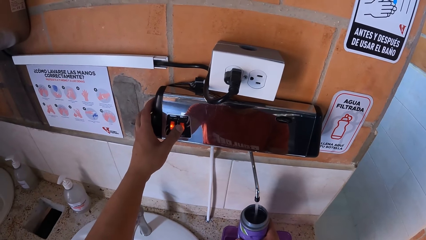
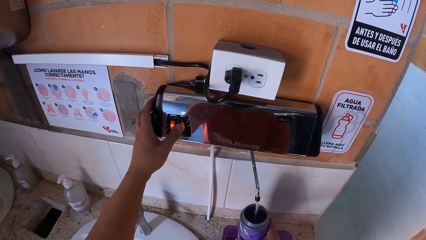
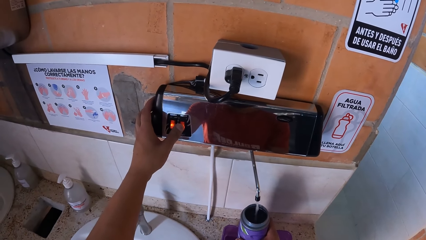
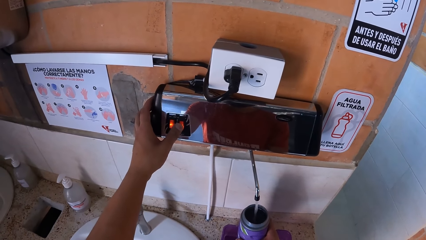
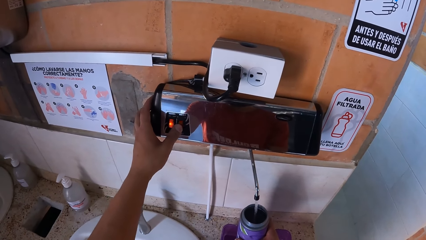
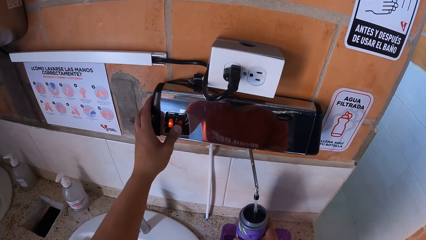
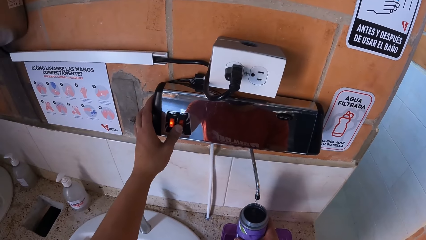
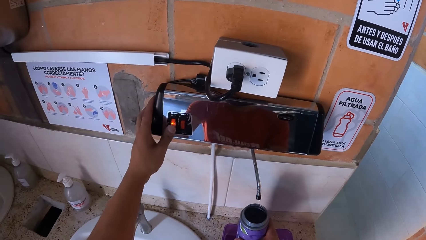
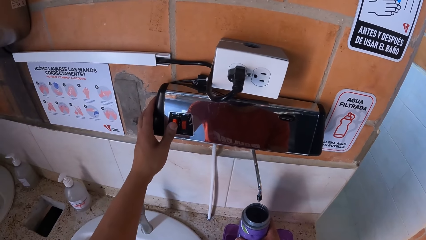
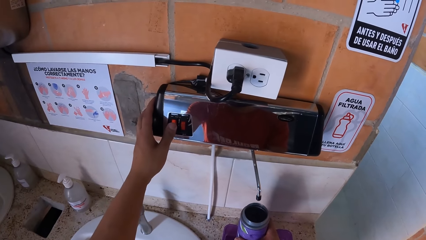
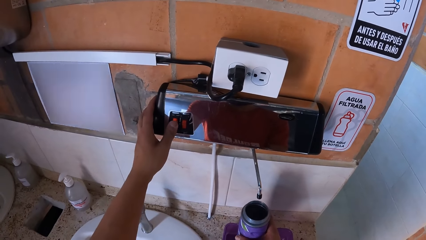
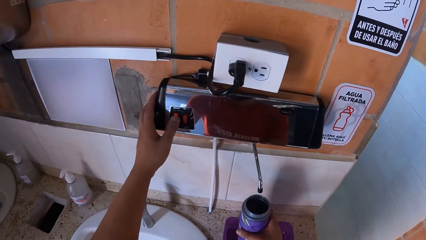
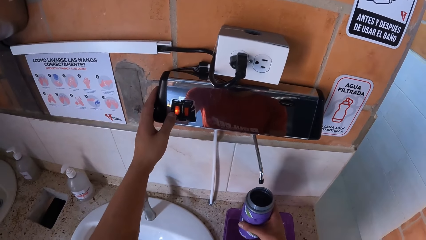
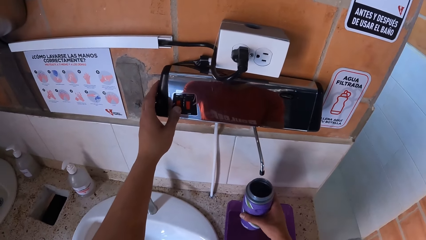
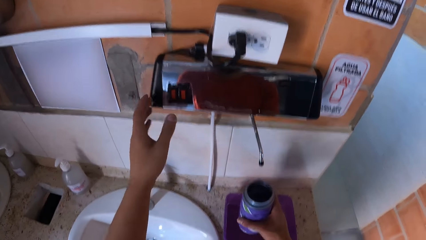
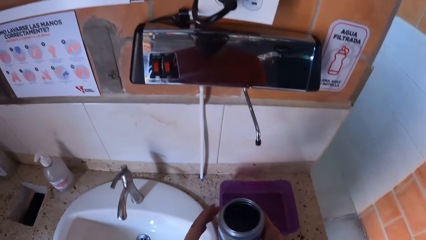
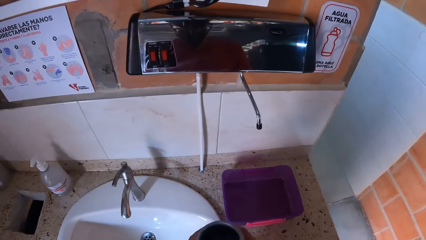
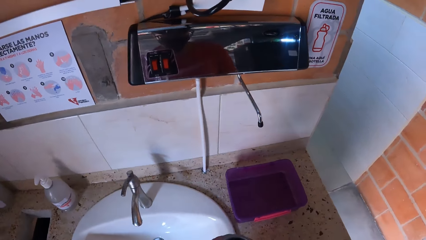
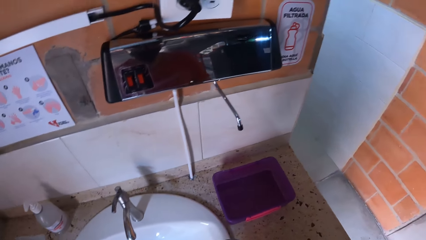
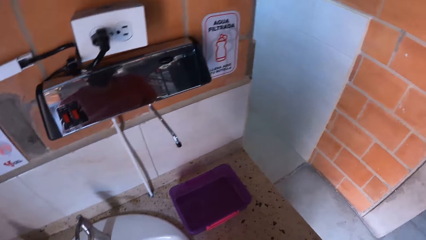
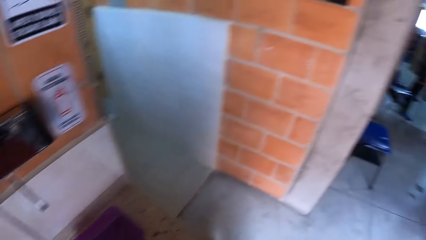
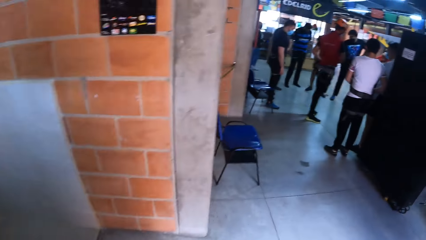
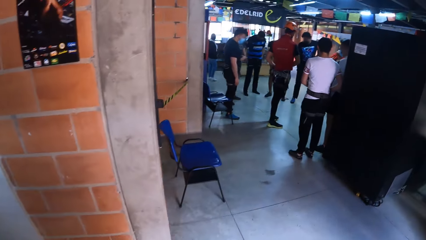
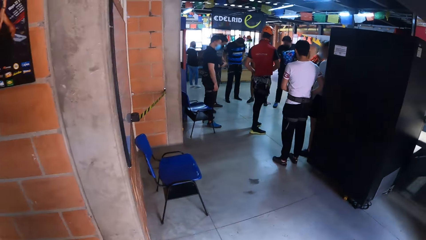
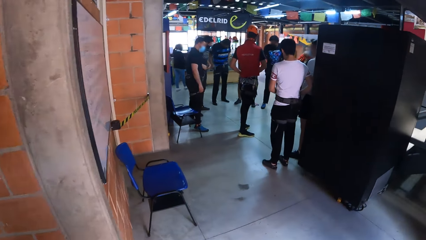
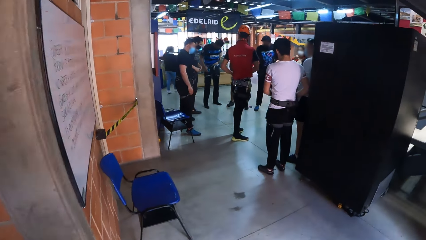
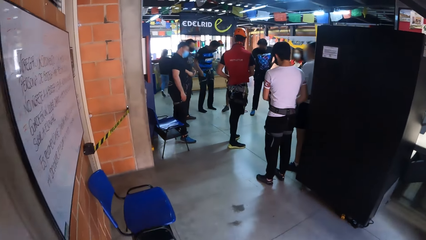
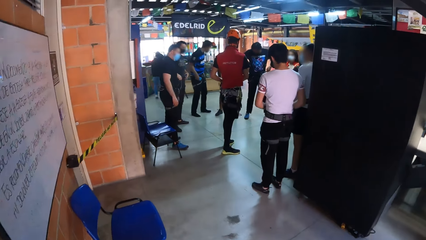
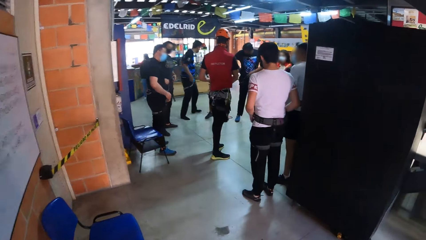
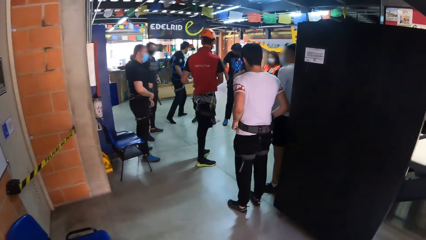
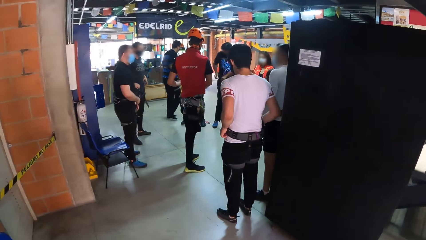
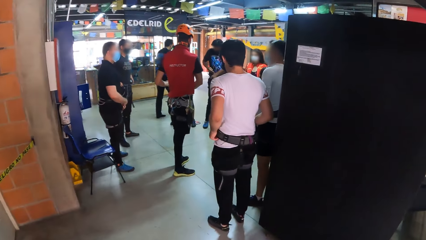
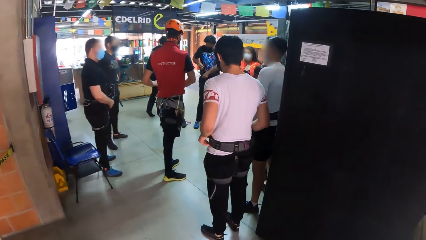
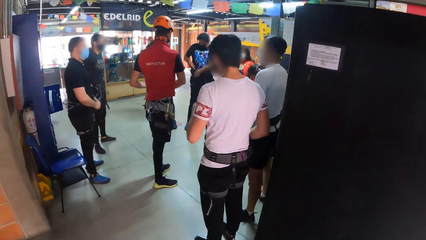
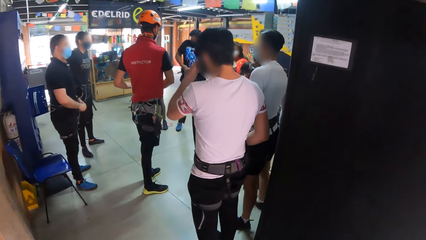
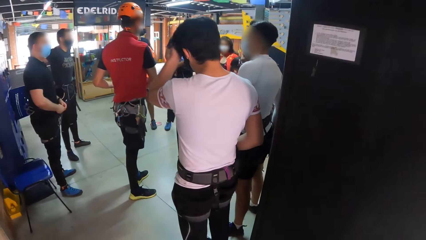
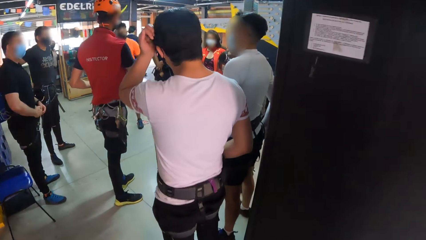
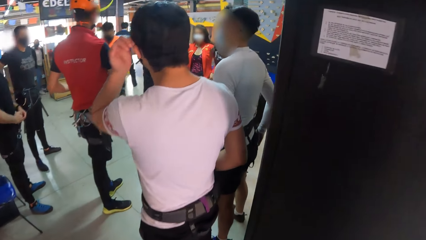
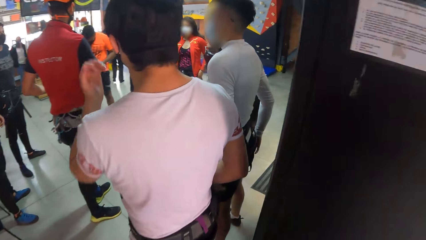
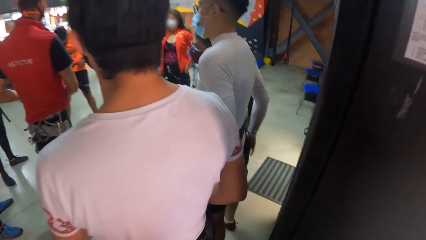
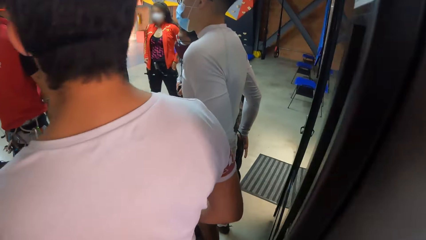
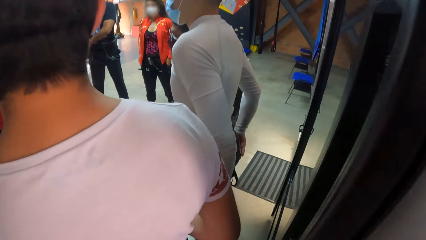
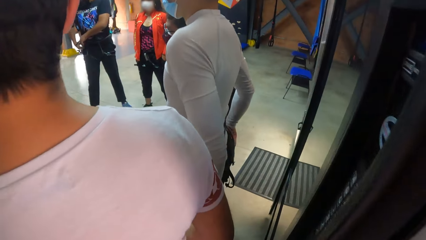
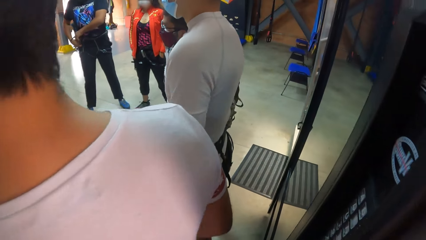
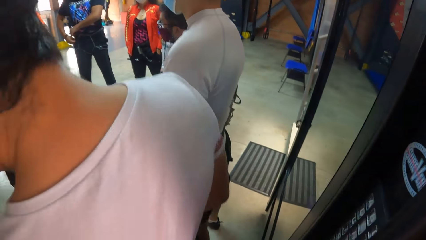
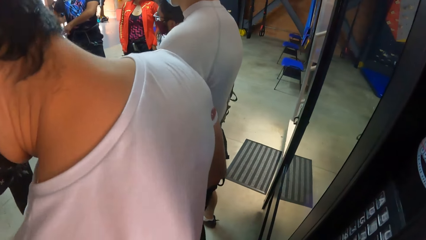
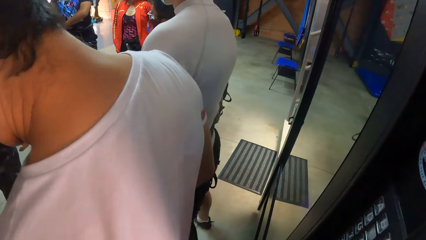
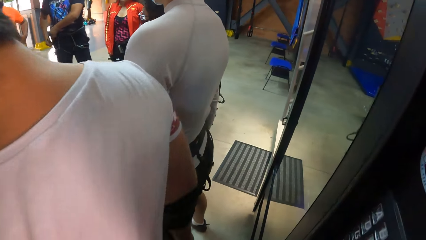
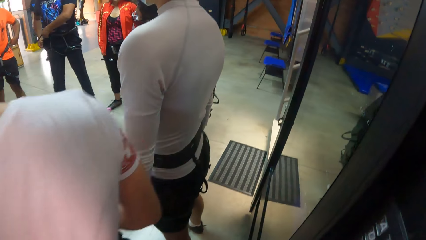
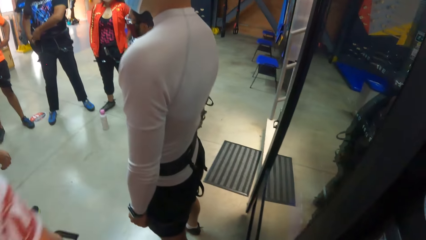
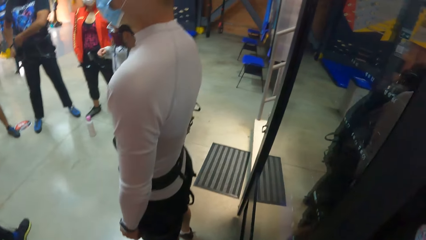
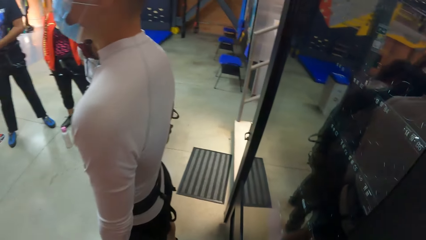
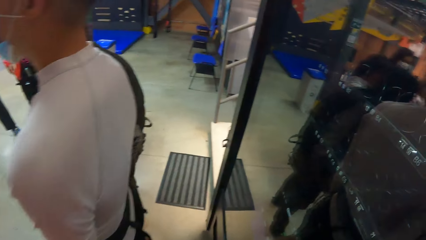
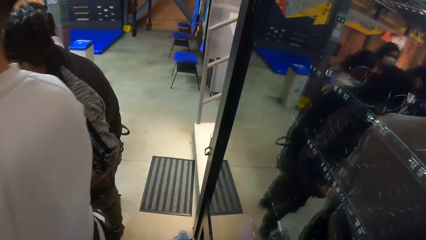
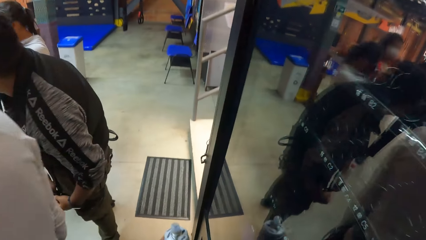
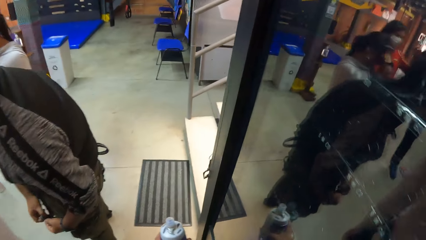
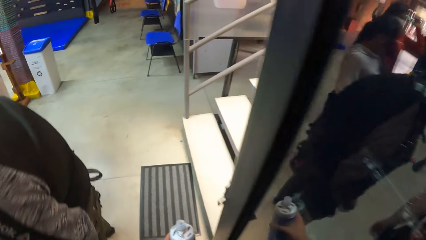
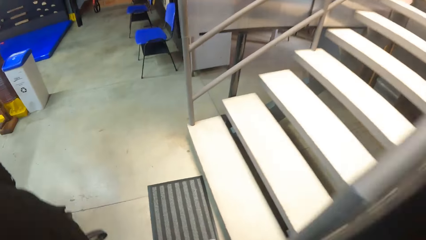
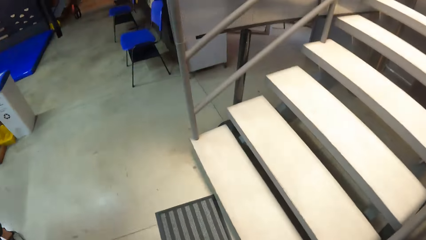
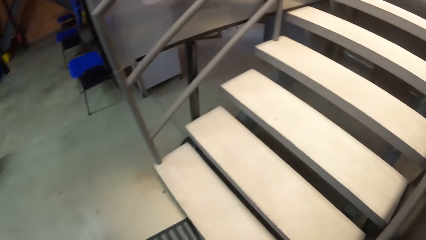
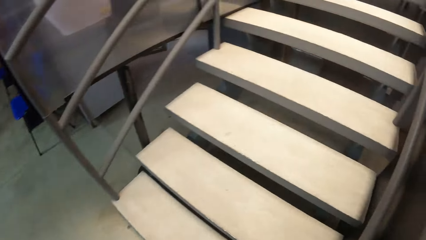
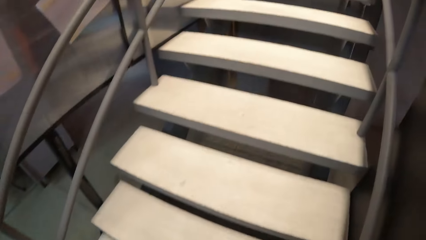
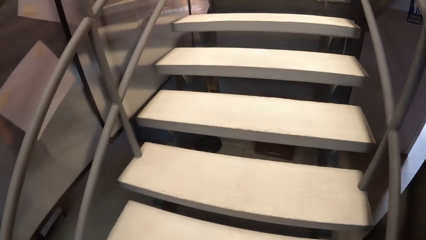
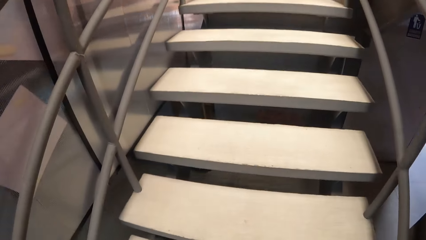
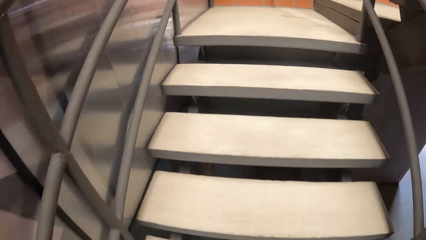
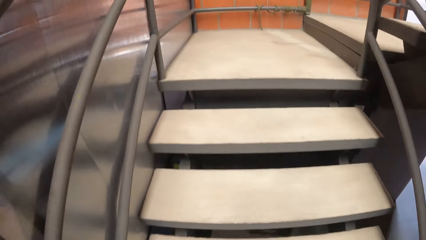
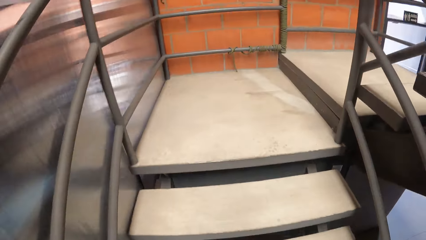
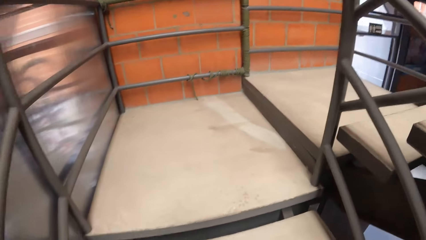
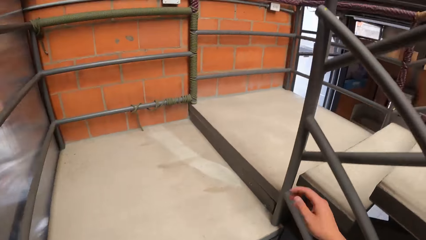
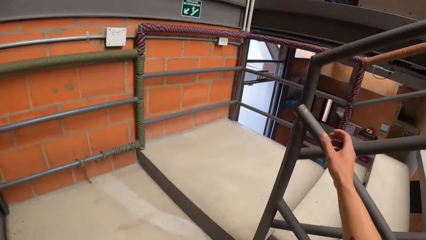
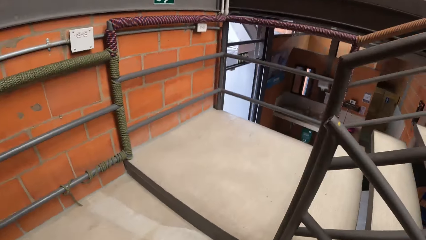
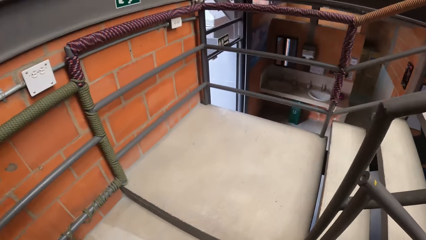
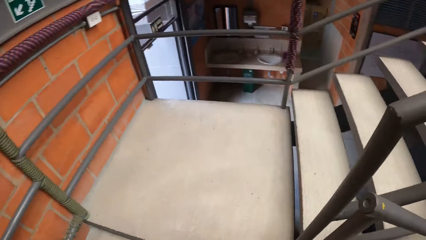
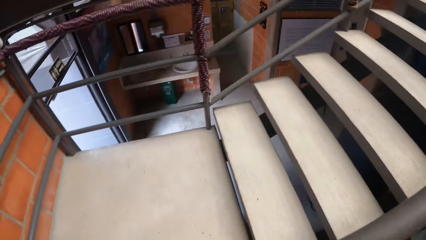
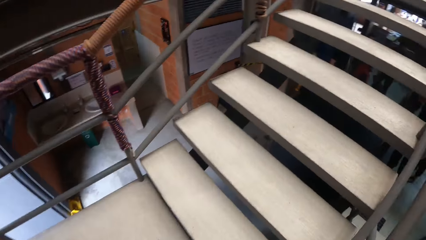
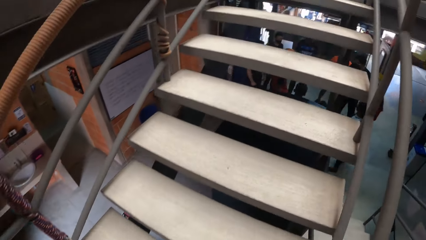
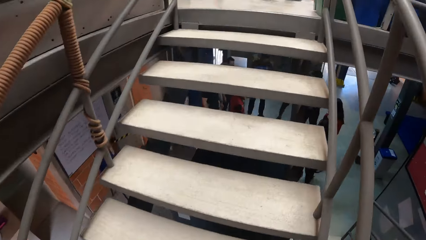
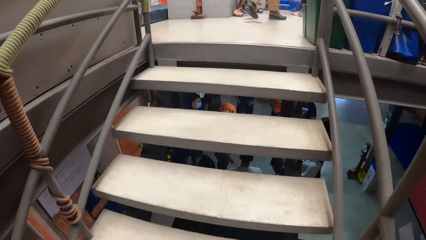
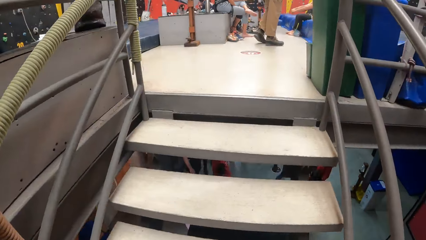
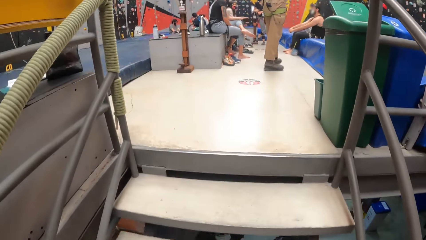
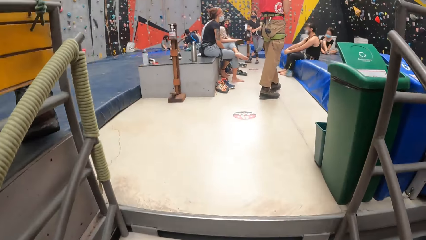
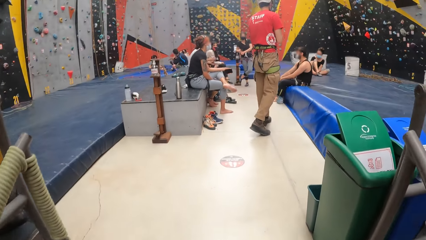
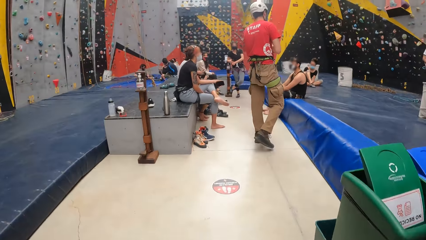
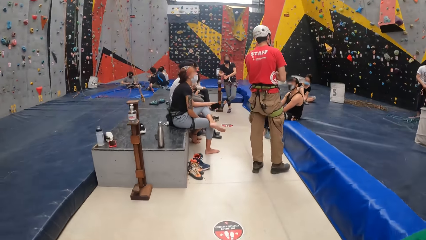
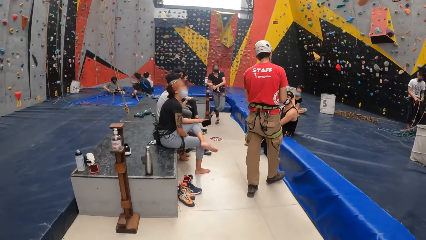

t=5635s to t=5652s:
The camera wearer switches off the wall switch. They remove the hand, walk, move around, walk up the stairs and hold the handrail.
